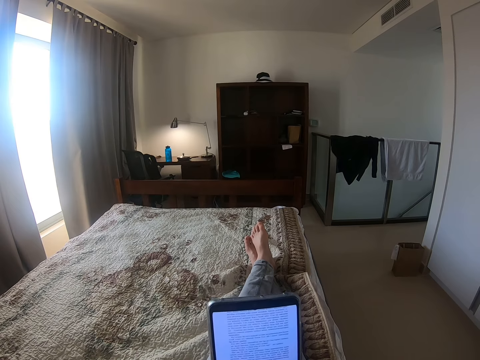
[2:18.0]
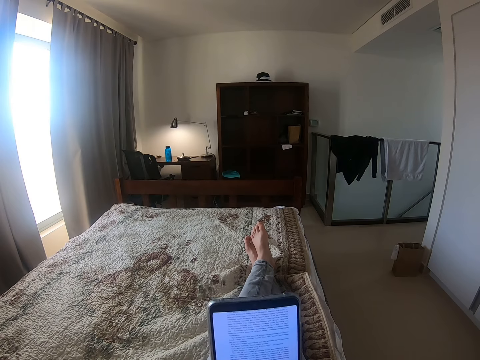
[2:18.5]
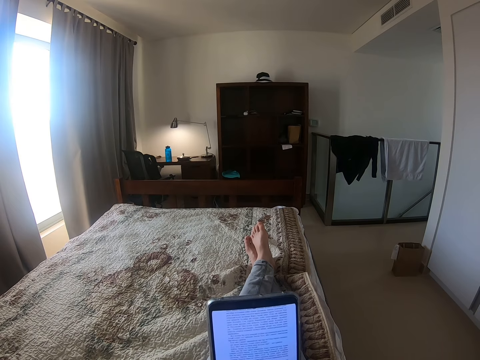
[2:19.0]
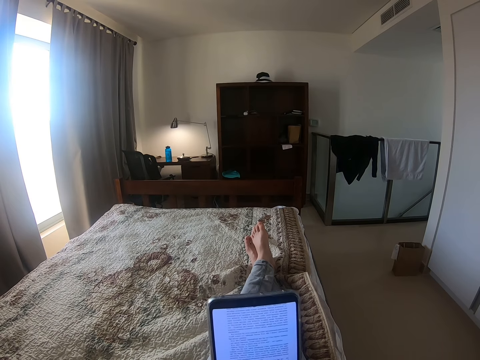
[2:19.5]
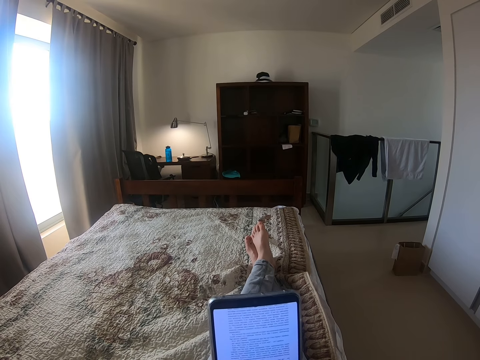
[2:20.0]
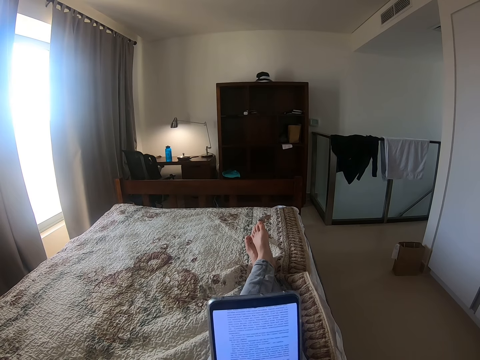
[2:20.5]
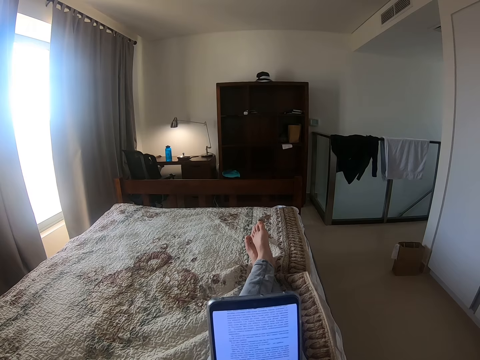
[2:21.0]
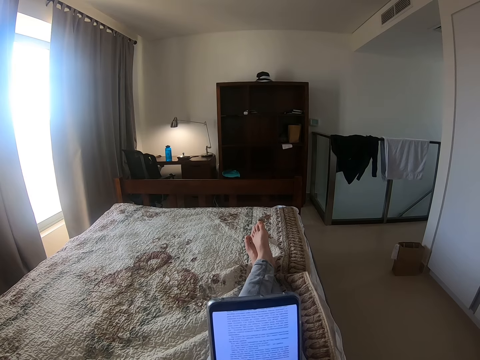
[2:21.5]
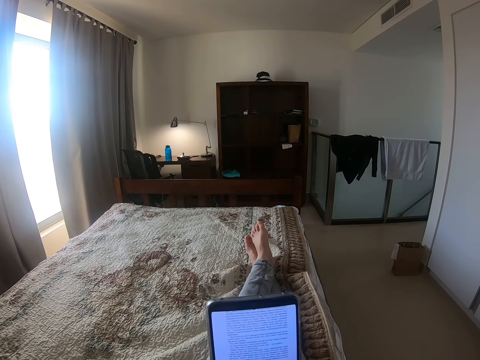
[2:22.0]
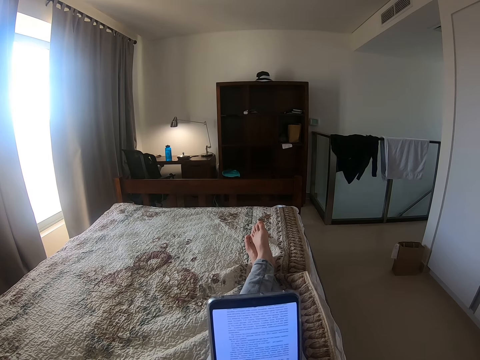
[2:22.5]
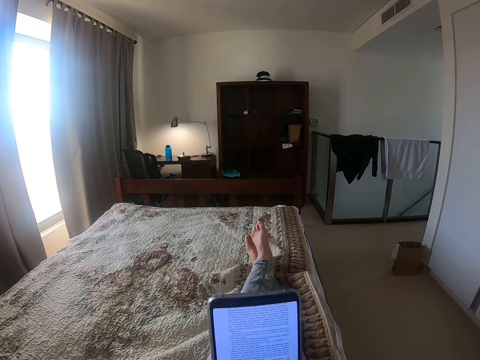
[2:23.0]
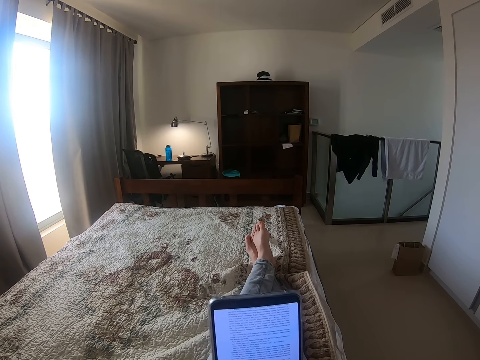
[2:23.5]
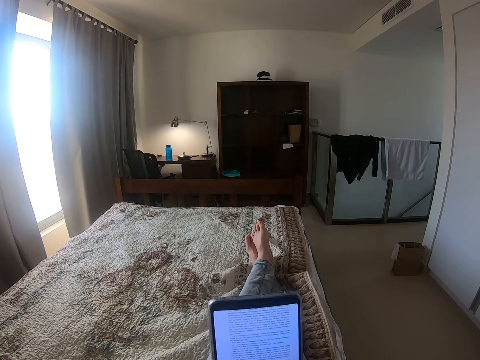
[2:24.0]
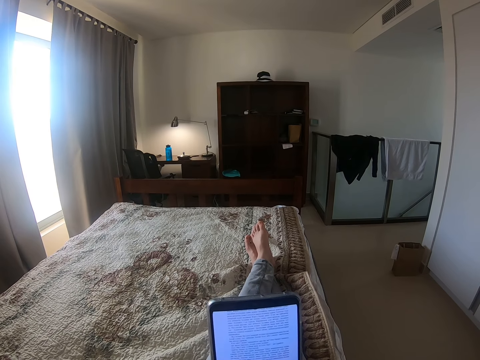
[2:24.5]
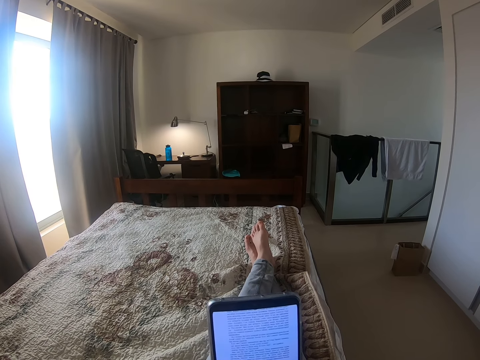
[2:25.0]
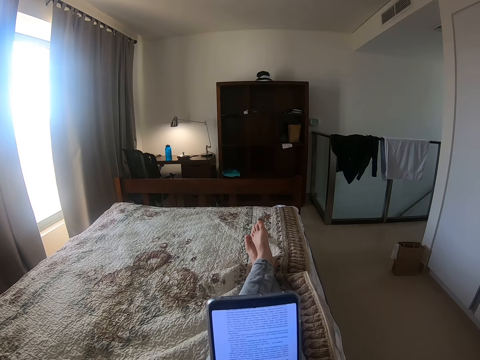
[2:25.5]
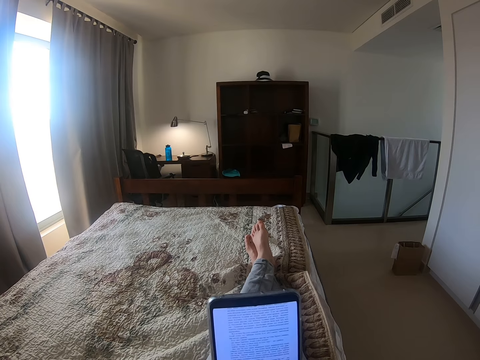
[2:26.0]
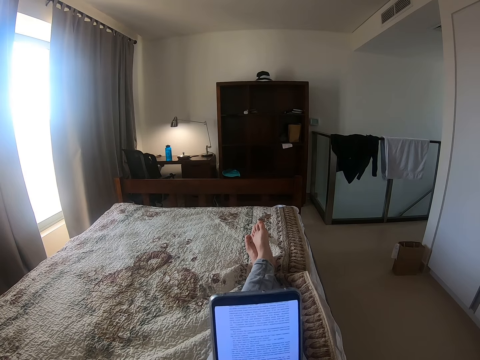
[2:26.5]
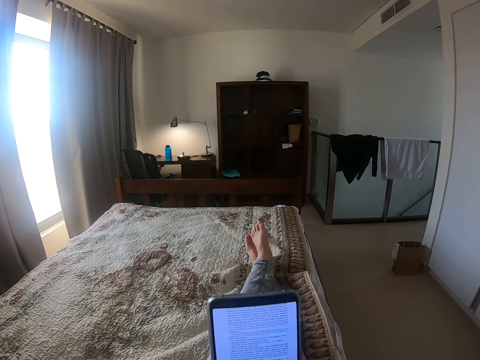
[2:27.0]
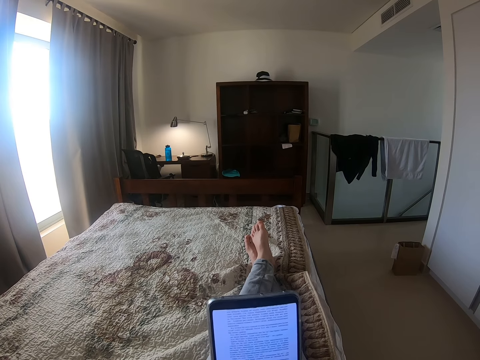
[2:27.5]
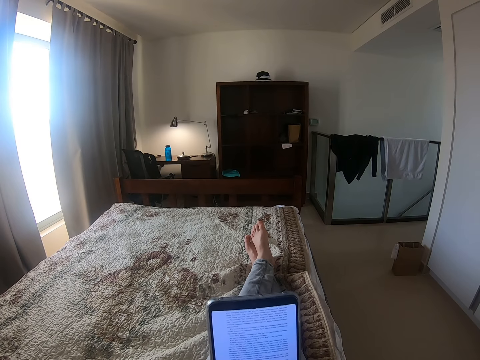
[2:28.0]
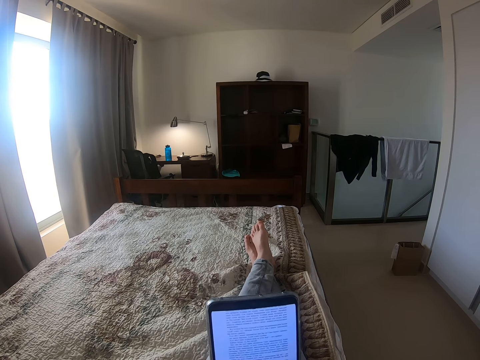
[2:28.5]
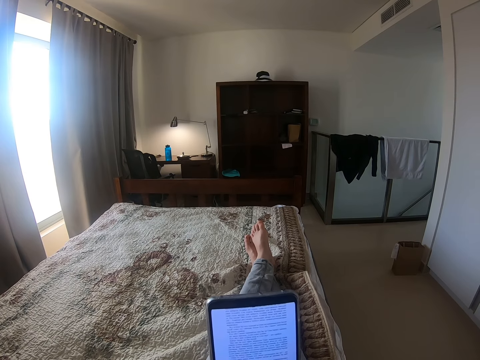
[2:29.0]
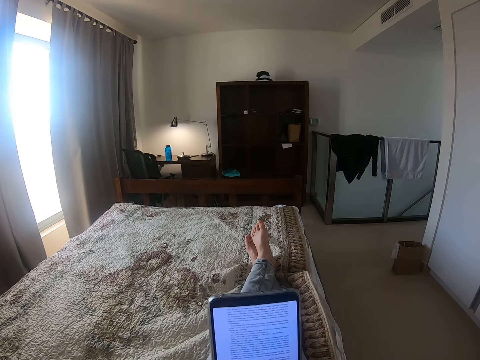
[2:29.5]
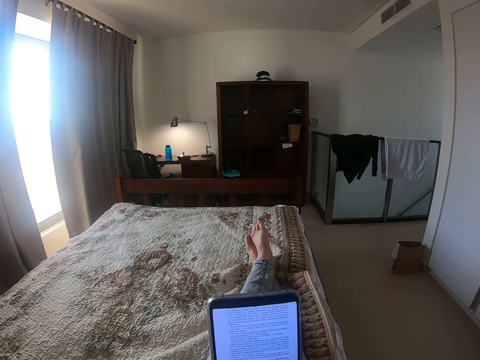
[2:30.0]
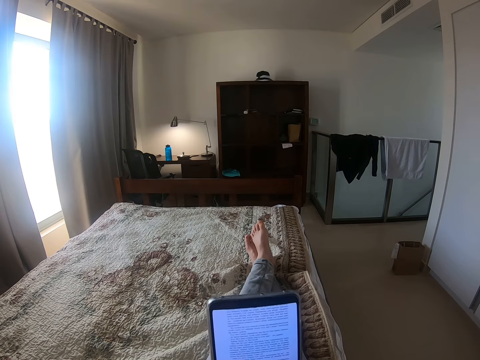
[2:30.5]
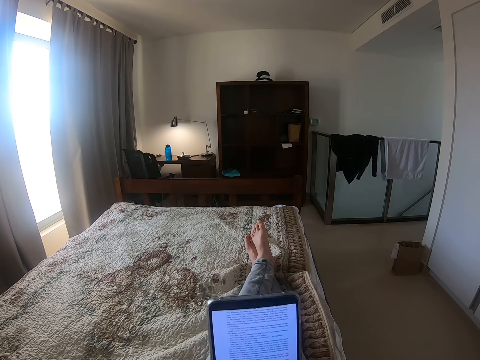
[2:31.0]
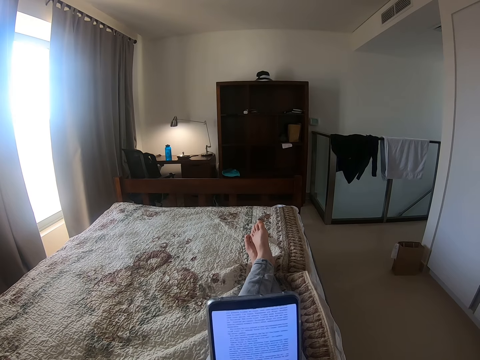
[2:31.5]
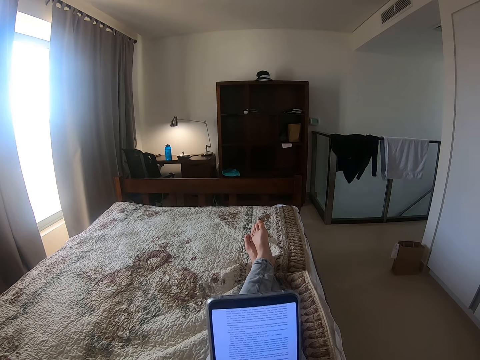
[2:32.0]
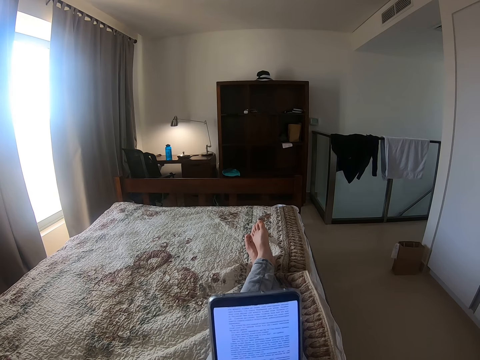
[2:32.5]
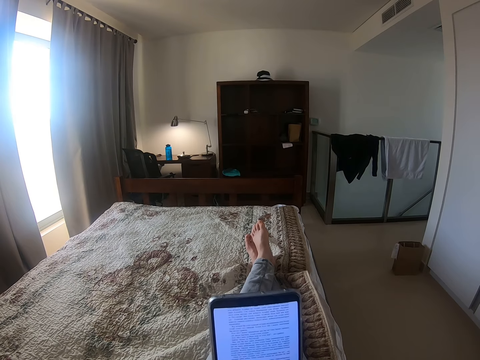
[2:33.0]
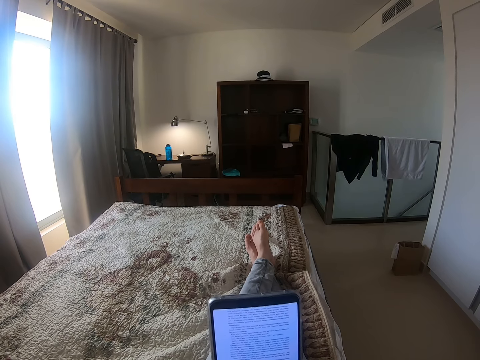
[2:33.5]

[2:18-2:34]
The camera wearer scrolls the phone. They read the notes in the phone.

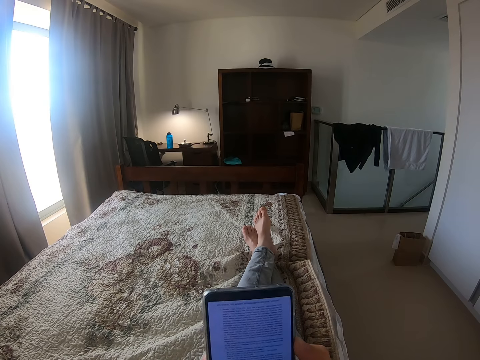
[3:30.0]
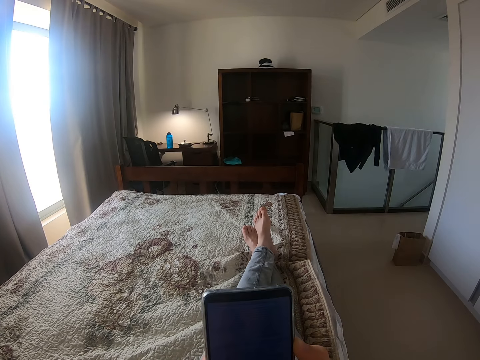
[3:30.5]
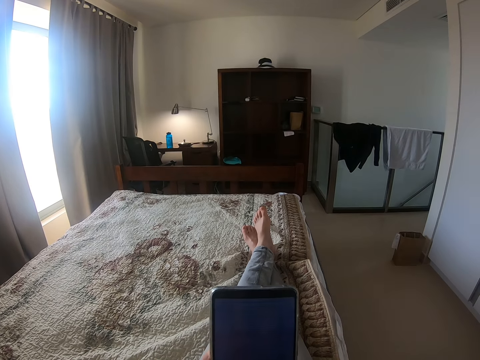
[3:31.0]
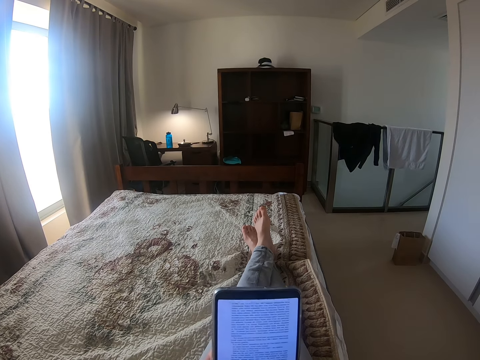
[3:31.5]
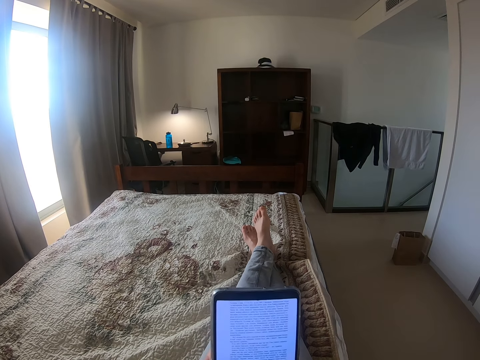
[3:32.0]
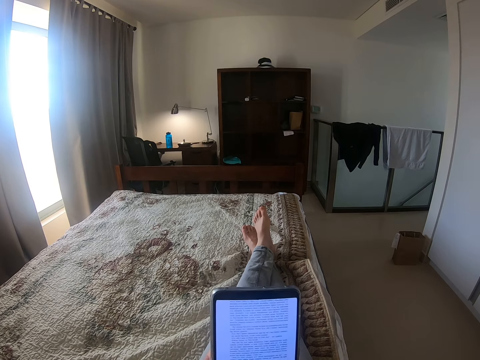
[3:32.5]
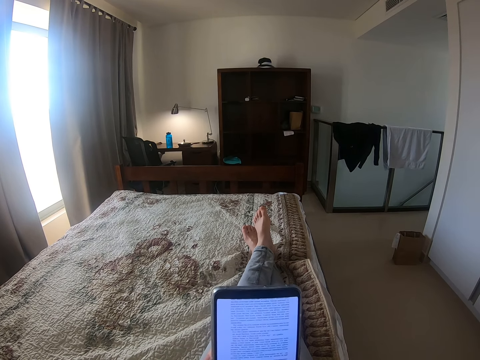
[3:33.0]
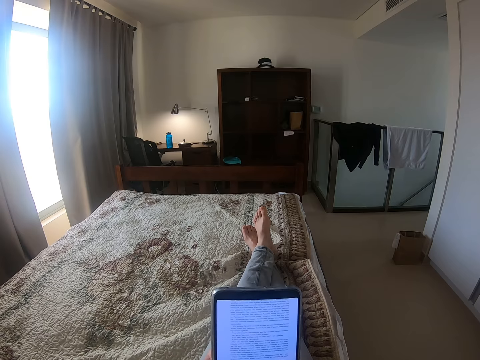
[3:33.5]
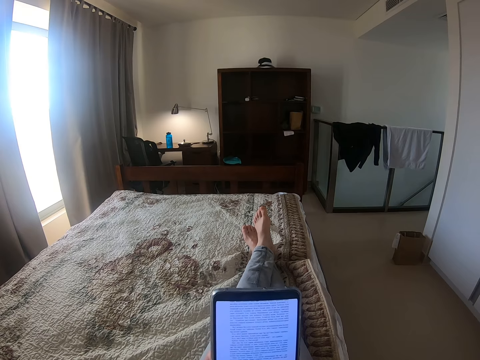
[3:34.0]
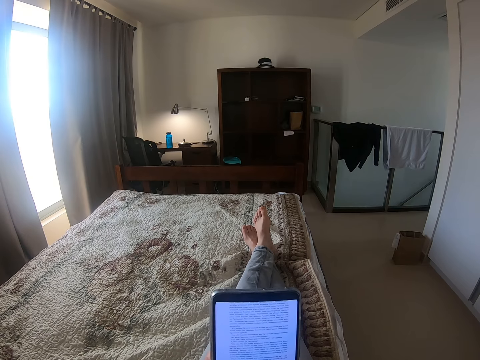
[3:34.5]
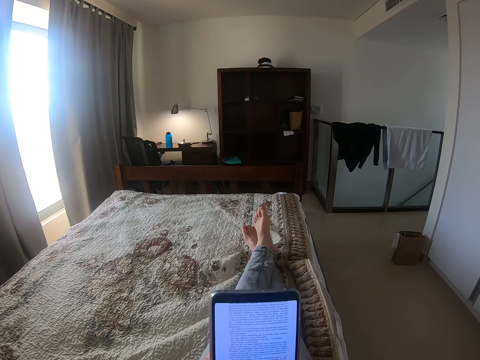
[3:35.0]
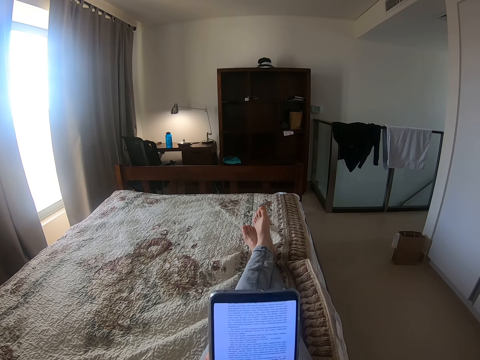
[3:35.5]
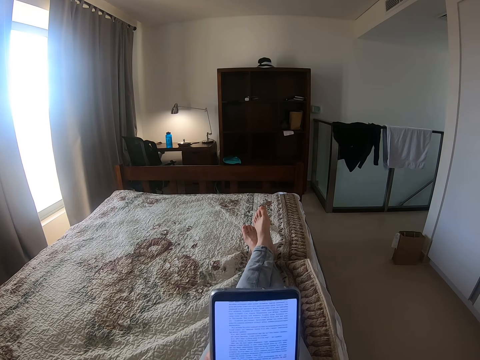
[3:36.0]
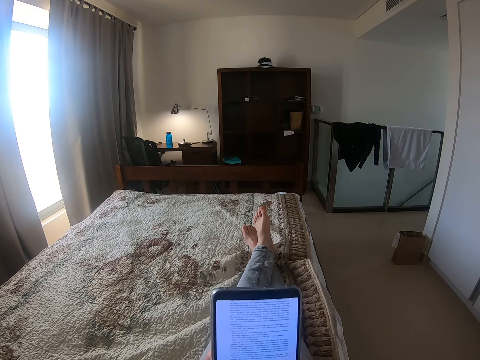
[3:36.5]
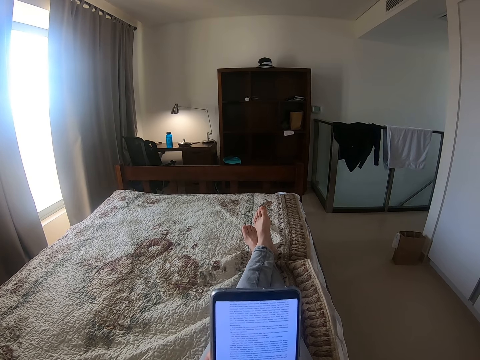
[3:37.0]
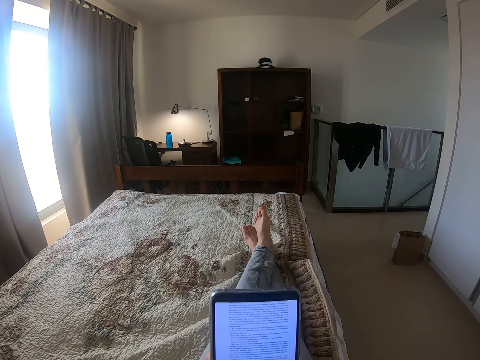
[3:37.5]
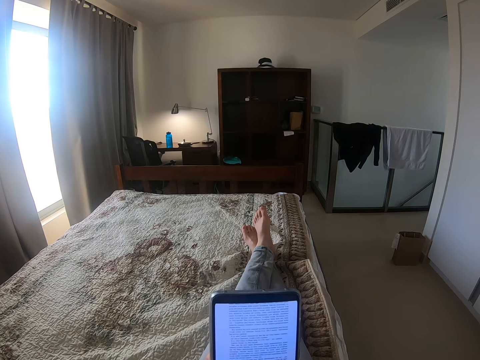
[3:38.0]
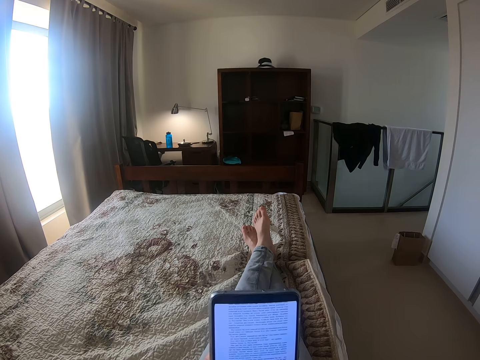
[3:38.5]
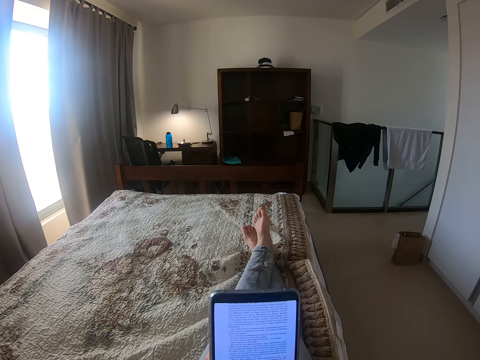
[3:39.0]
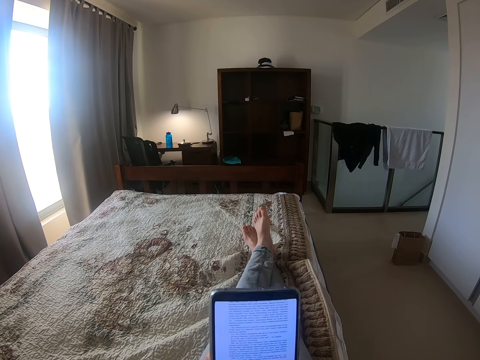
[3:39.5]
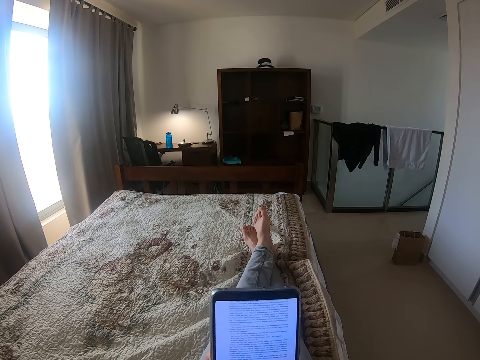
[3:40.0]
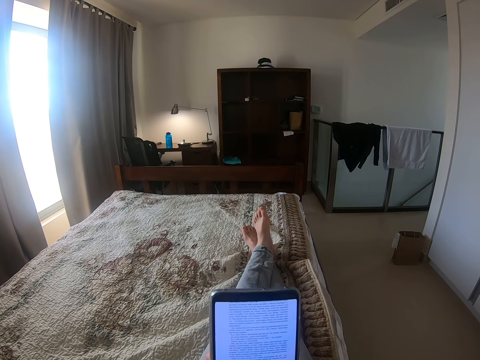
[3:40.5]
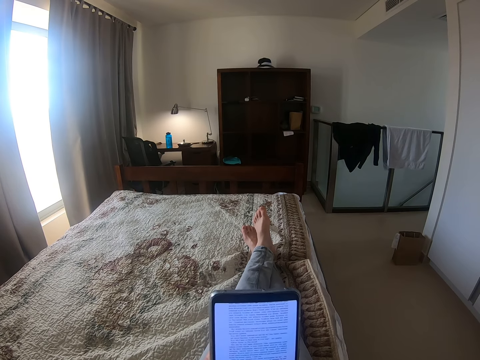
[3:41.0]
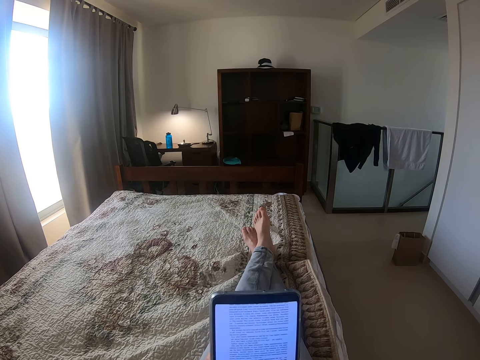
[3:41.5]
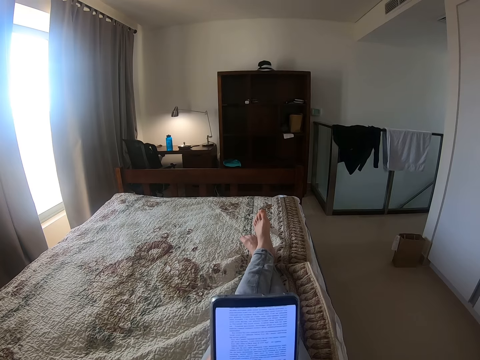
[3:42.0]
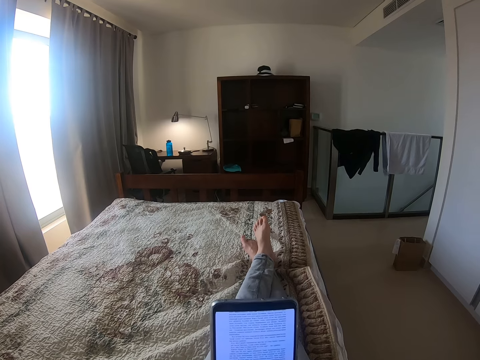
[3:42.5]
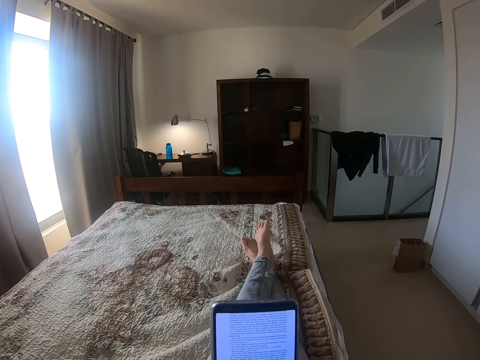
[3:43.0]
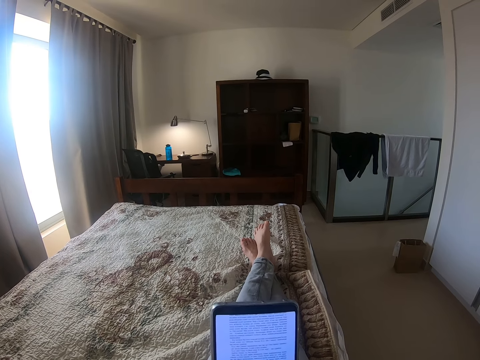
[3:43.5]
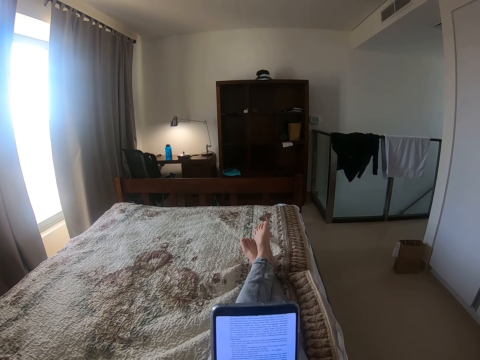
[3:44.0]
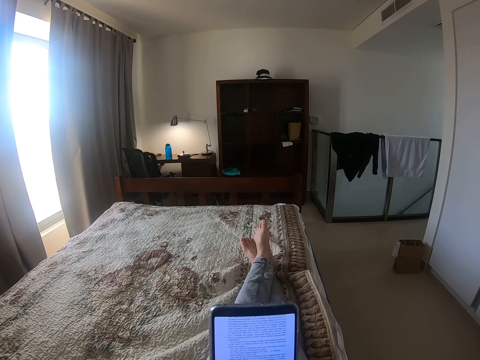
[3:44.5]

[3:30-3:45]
The camera wearer scrolls the phone. They read the notes in the phone.
